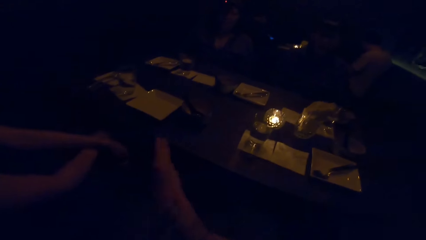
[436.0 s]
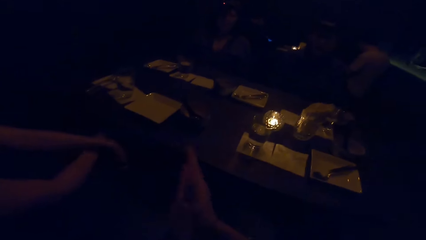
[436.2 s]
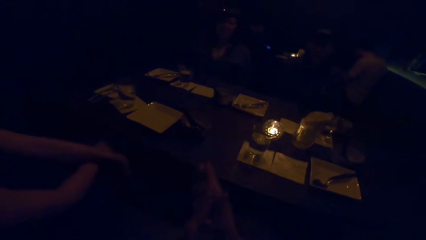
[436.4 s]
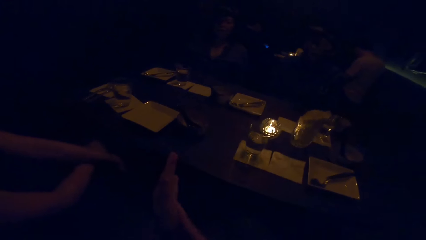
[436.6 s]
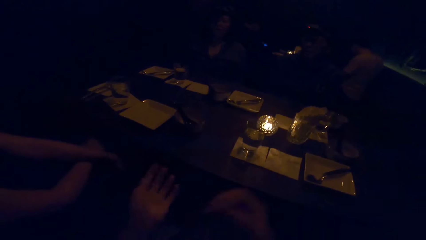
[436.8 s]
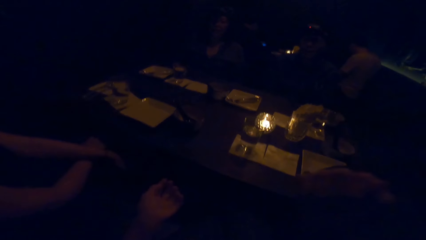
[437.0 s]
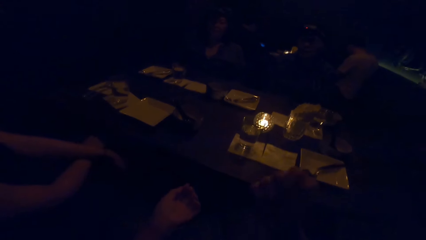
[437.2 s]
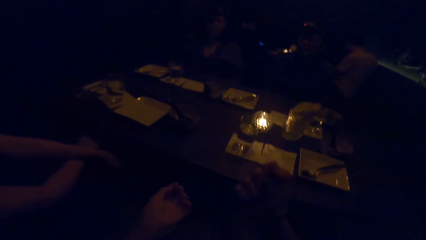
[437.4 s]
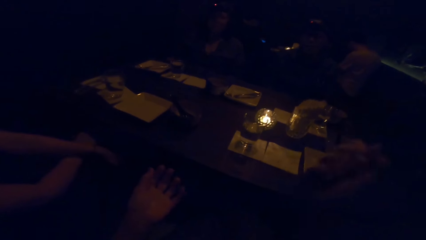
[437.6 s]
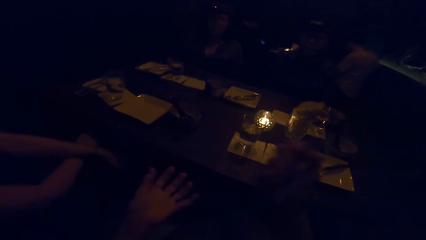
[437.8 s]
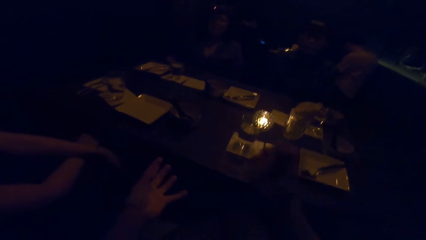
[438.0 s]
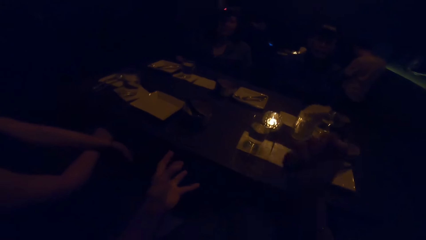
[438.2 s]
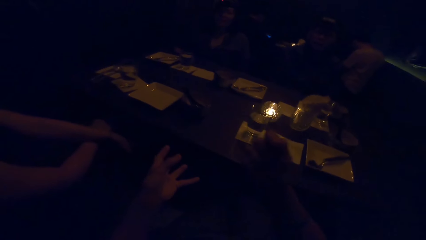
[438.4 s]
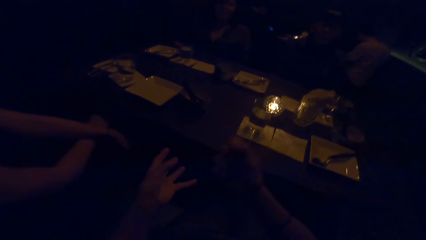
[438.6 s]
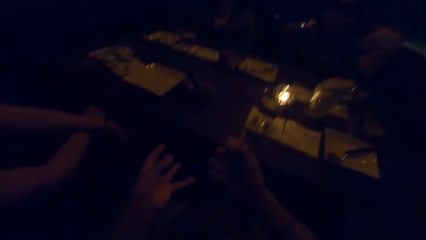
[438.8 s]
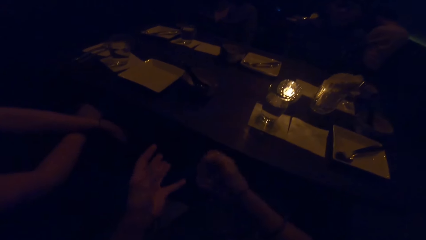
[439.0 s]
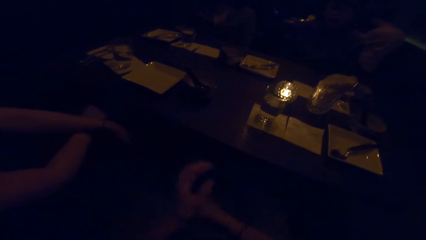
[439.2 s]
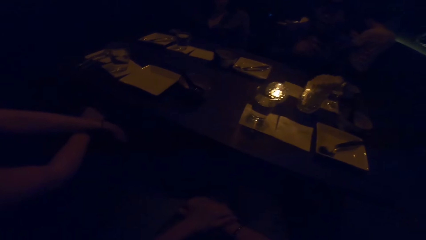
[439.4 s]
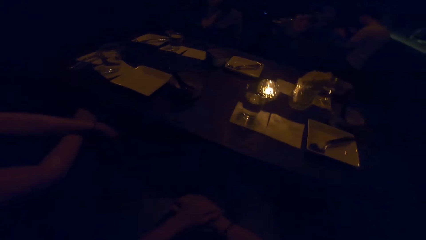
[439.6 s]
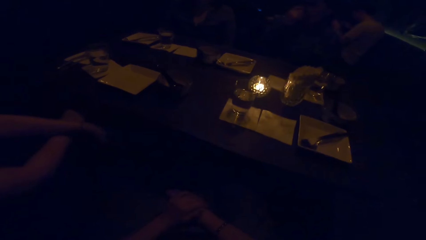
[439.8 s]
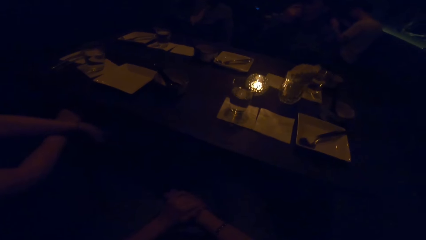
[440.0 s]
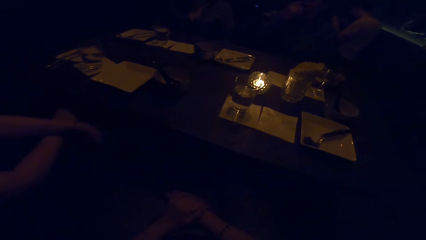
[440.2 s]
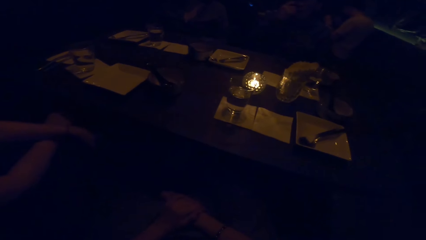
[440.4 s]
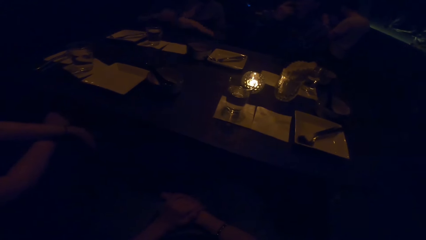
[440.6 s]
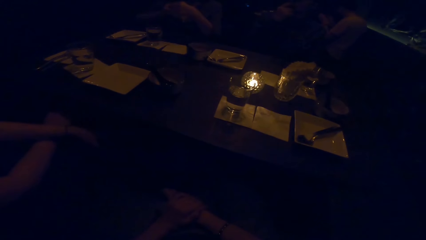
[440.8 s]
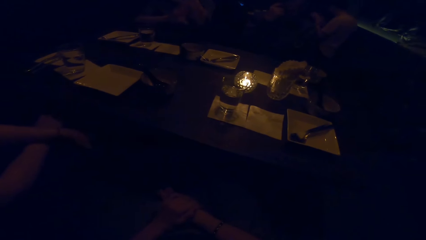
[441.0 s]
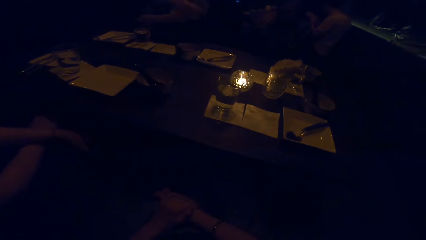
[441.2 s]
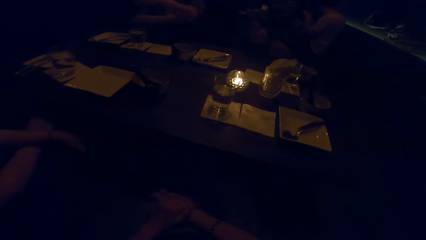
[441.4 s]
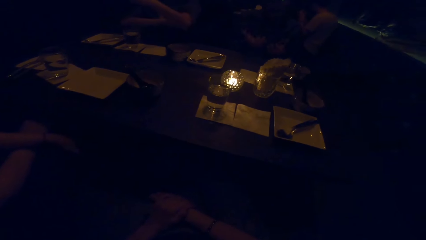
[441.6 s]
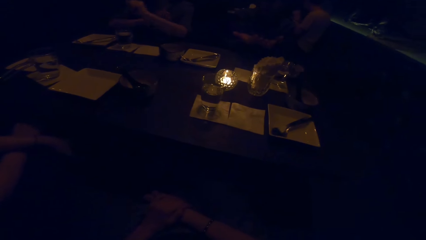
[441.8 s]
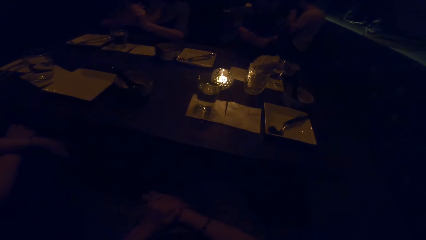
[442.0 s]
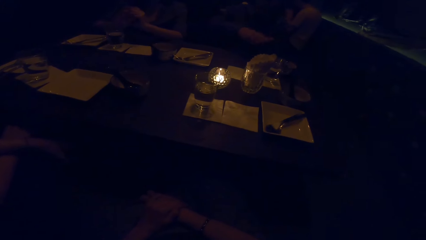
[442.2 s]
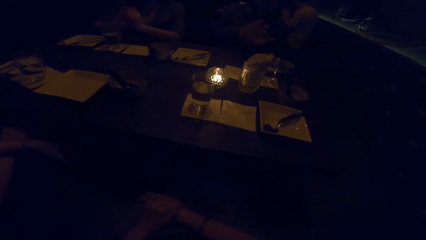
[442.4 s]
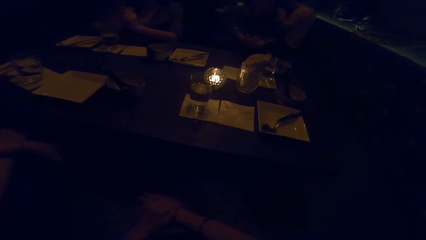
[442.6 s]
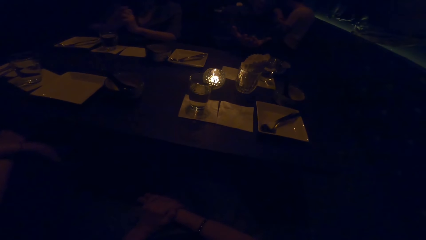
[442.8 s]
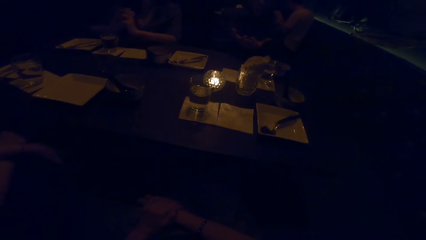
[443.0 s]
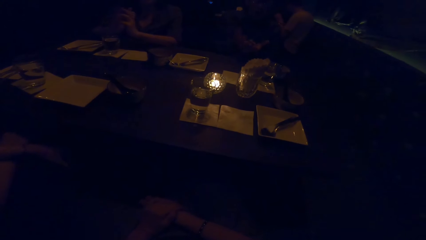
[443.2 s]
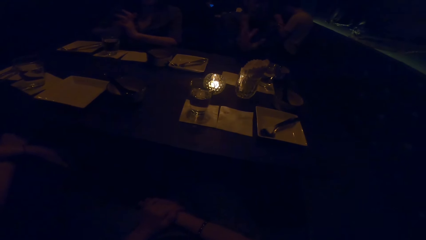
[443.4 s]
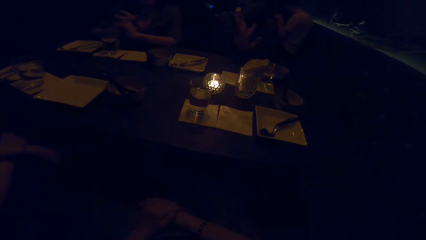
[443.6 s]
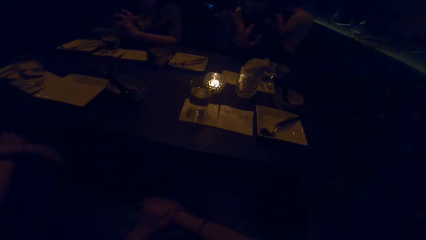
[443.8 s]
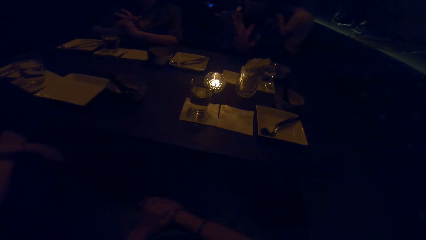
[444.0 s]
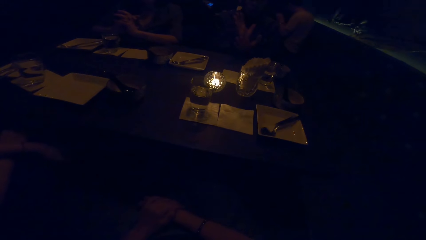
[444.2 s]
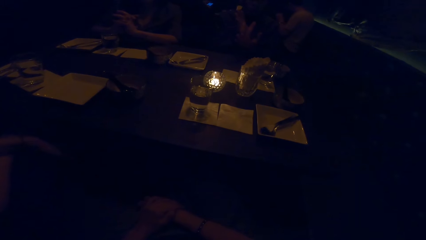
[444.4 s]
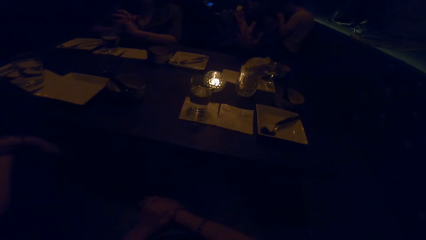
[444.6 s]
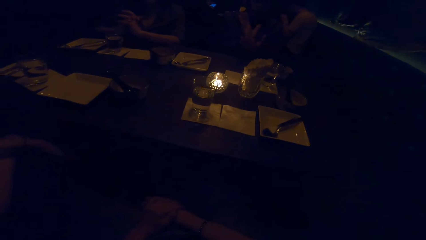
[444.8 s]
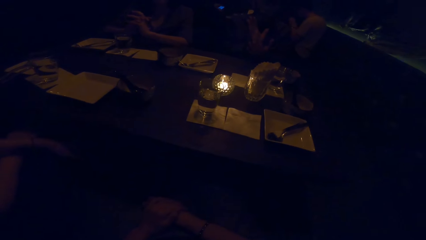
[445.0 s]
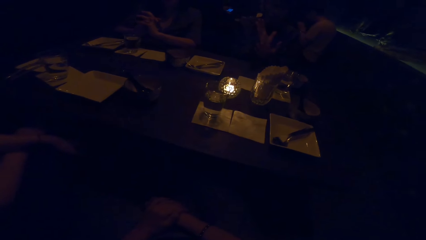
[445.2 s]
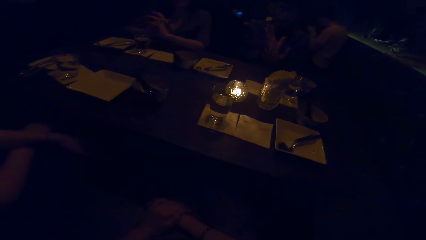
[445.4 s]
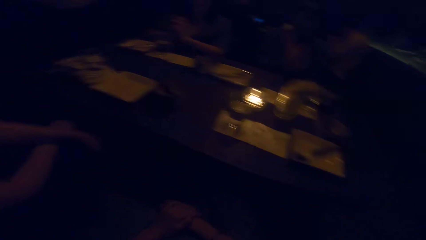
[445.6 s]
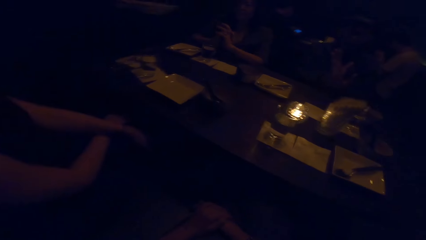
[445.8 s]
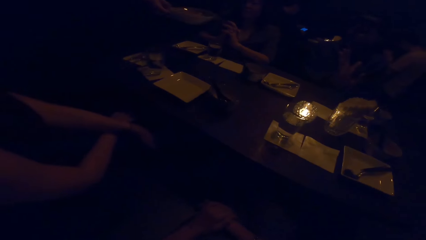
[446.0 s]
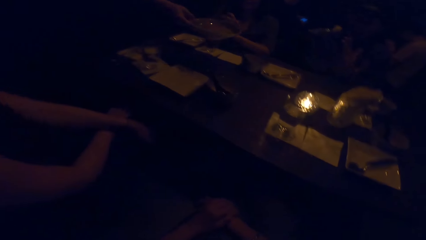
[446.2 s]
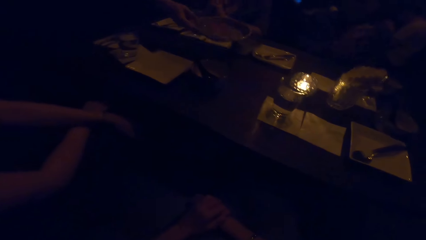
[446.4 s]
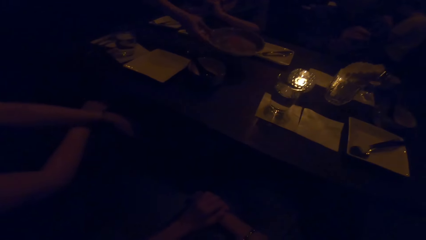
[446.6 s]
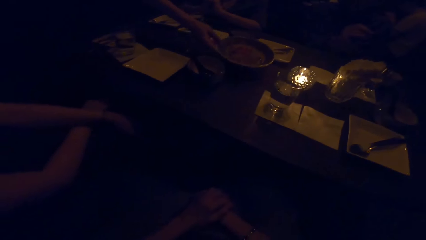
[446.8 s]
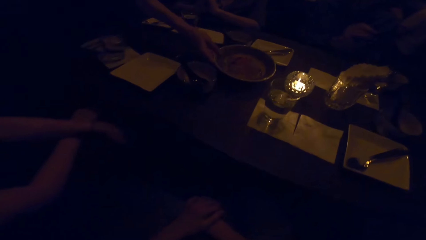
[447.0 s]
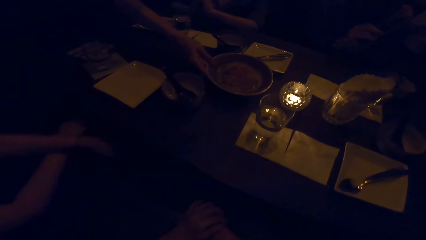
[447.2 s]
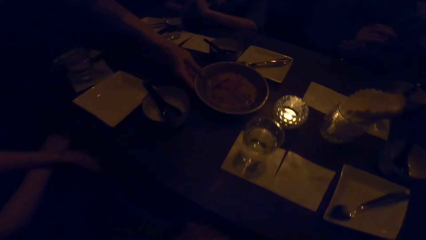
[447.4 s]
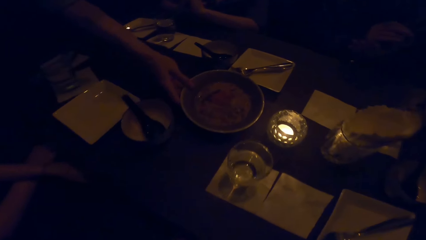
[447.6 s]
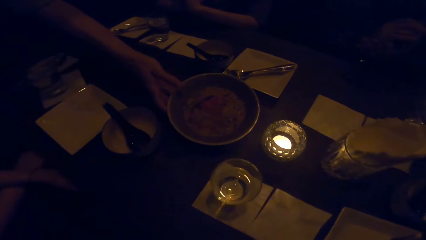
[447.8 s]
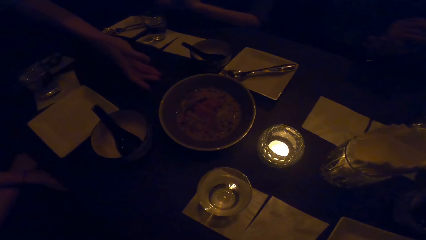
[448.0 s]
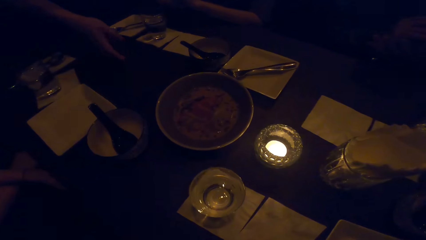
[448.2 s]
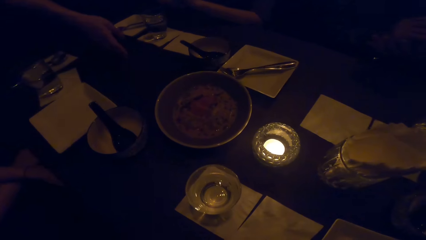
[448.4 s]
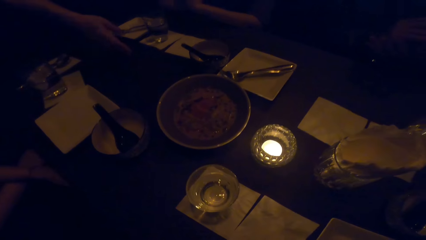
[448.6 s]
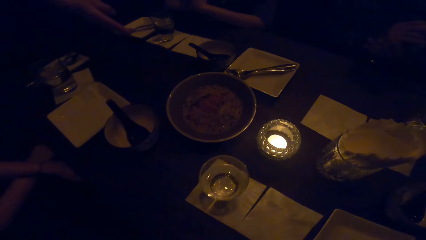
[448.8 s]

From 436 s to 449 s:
The camera wearer swings hands. They rub hands and swing hands. A man swings hands. Another man swings a hand. The first man swings hands. The camera wearer looks around. A man places a plate of food on the table.

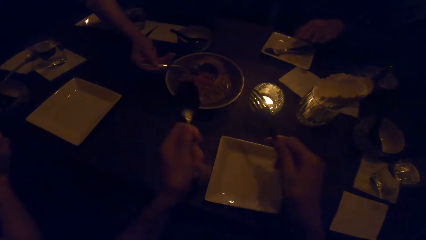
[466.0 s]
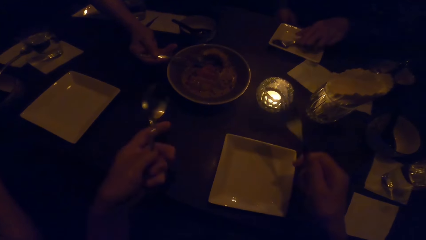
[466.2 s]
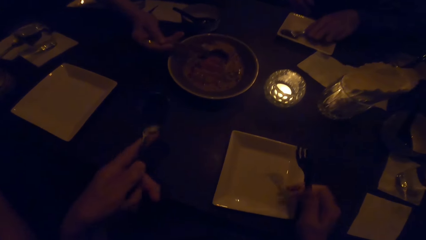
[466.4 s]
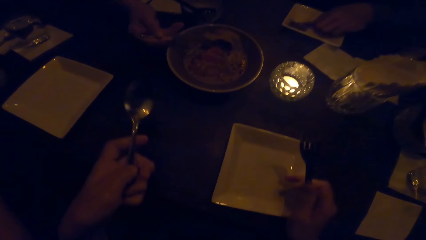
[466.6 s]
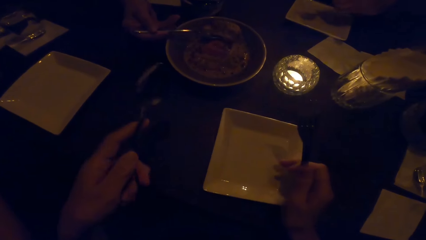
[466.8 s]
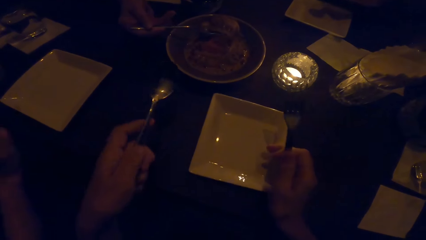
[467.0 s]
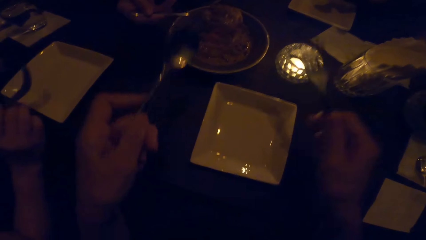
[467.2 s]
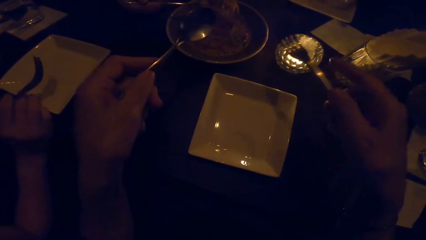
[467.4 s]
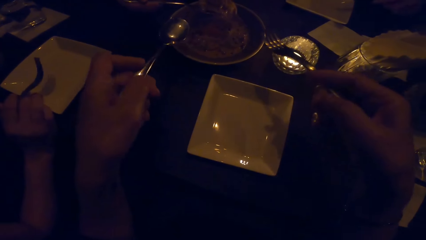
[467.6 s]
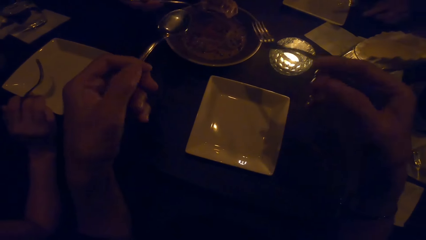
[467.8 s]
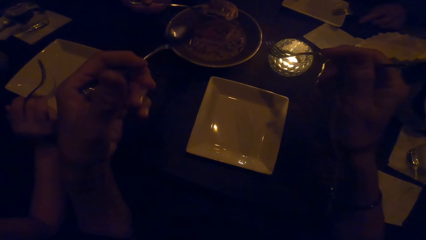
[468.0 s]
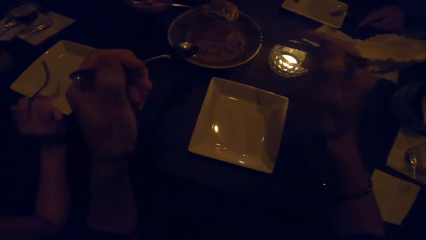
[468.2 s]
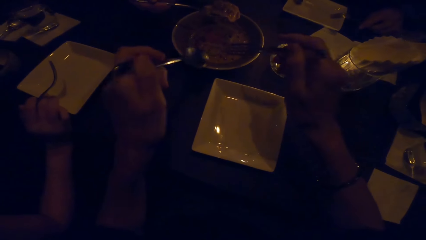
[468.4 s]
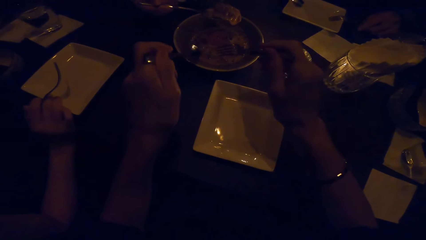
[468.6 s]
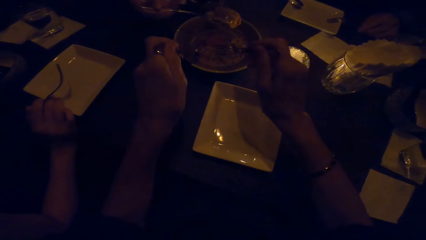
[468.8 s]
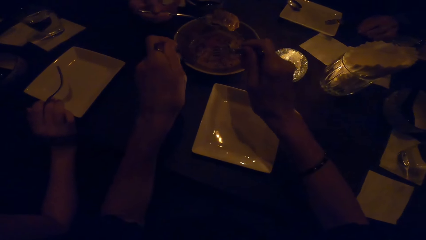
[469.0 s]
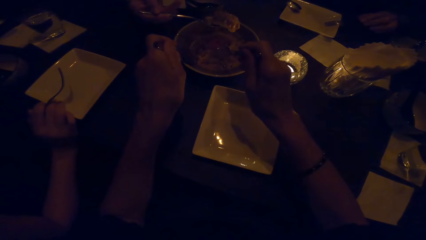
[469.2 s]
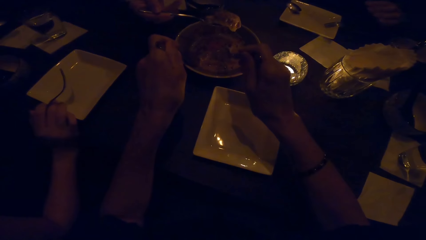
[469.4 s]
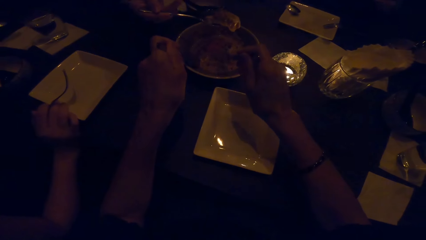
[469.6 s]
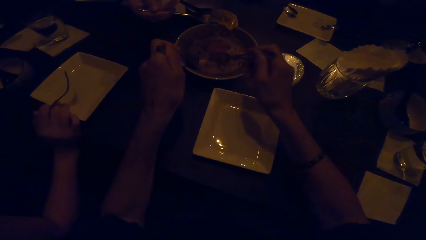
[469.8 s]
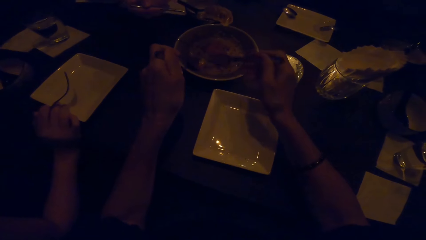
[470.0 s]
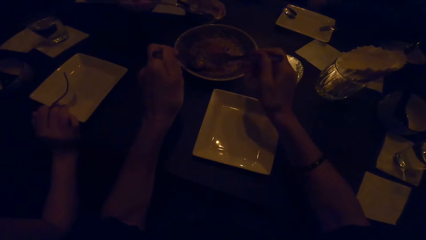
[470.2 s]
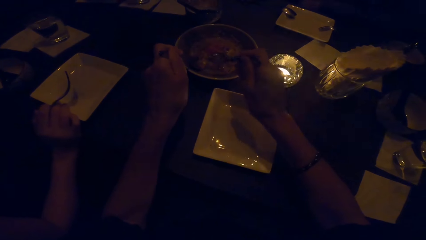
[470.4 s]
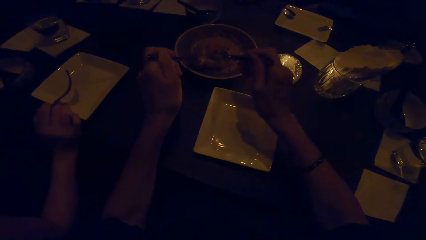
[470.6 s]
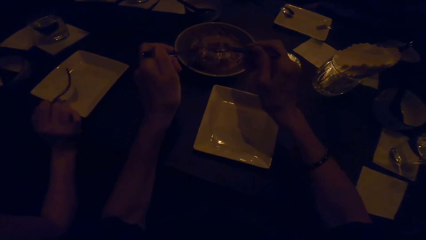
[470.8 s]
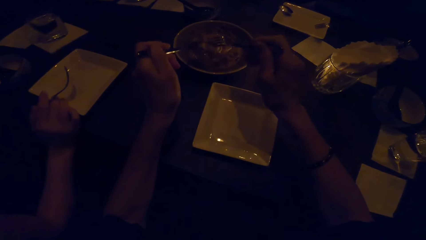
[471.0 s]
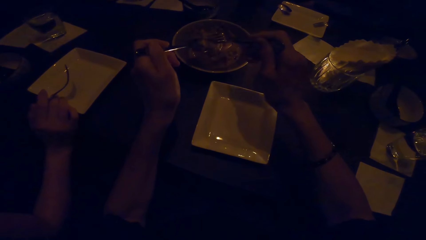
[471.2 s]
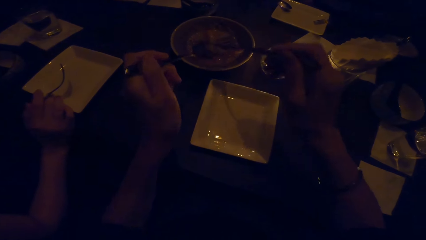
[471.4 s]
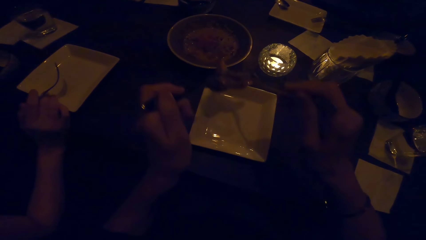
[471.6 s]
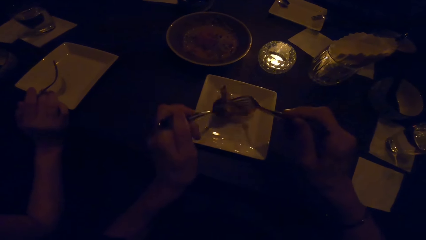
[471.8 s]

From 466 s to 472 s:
The camera wearer picks up a fork. They move the plate on the table. They scoop food on the bowl.
